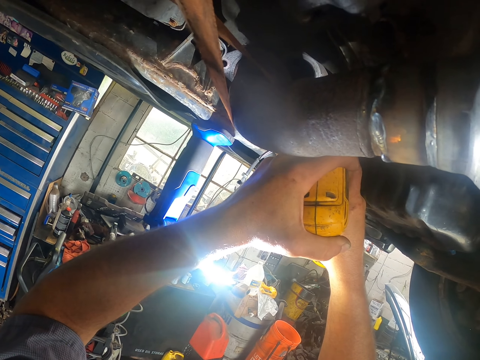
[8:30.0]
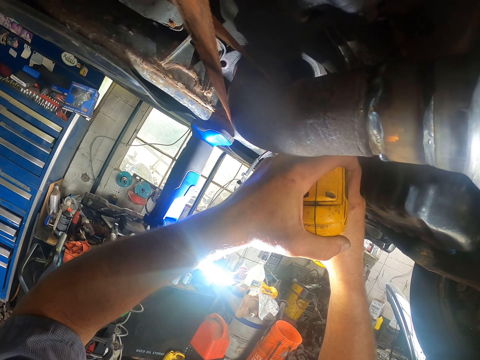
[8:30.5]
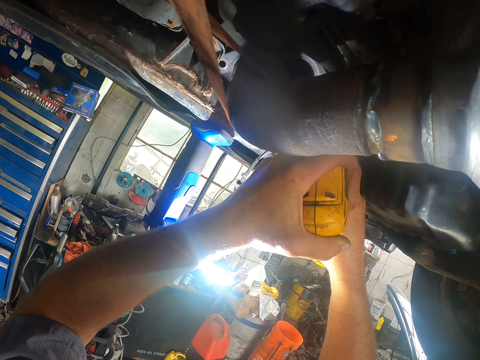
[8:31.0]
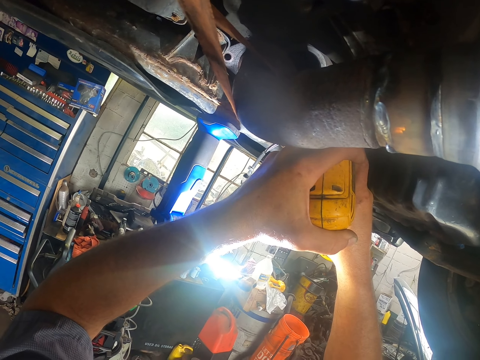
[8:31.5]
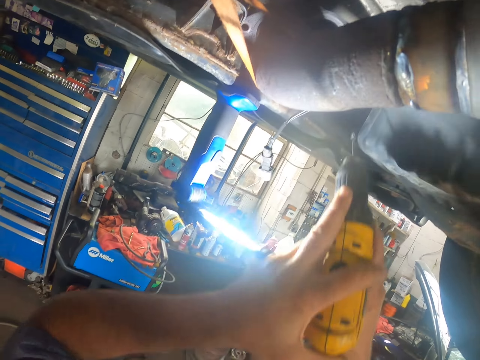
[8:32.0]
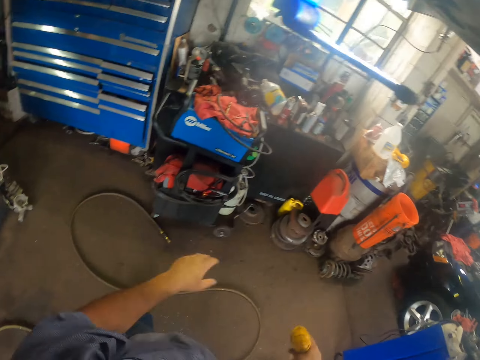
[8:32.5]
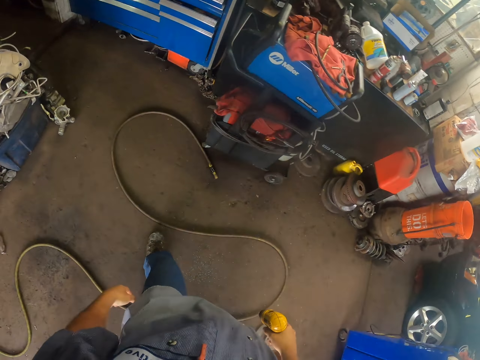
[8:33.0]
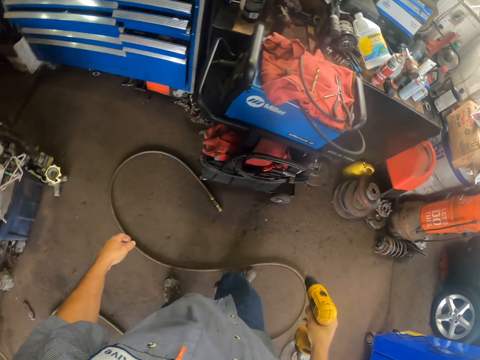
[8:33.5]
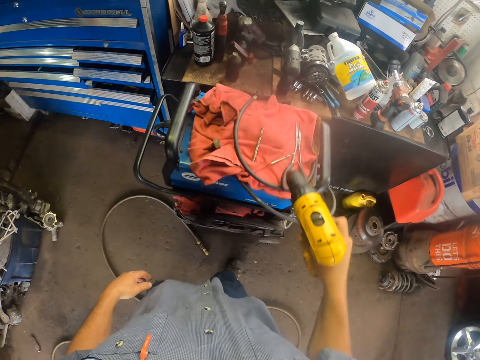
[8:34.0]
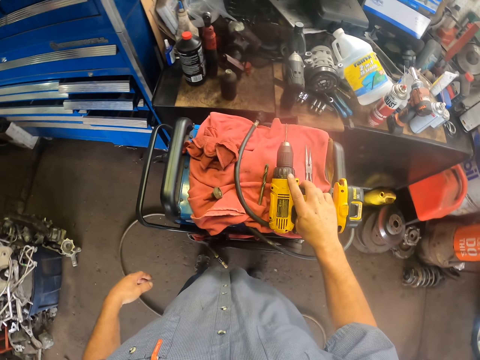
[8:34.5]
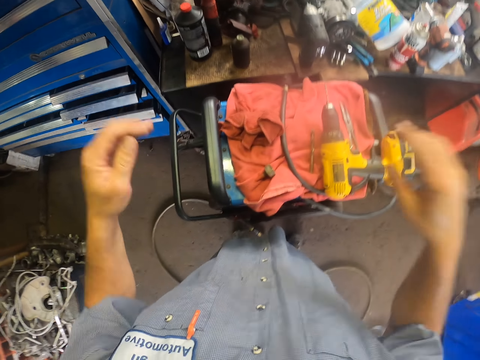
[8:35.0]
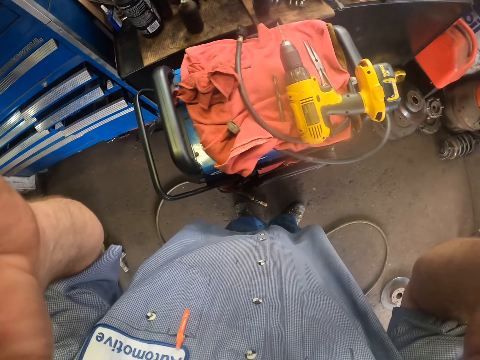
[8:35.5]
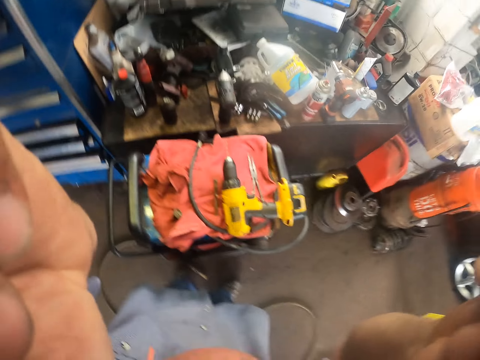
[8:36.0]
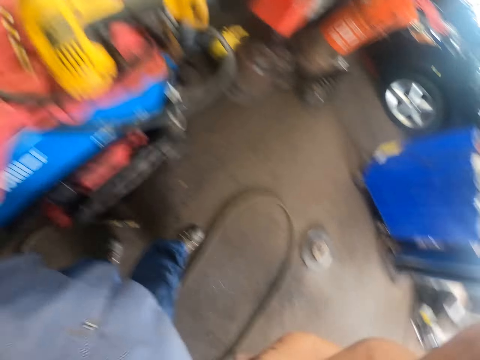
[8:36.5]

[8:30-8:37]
The camera wearer stops drilling. They drop the power drill. They remove the camera. They hold the camera.
